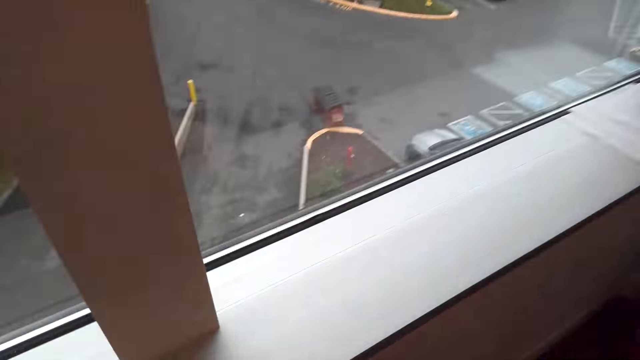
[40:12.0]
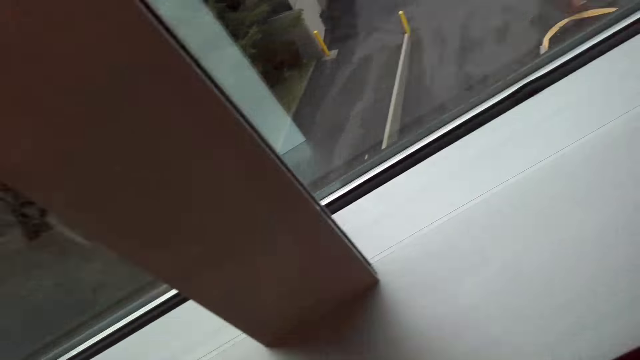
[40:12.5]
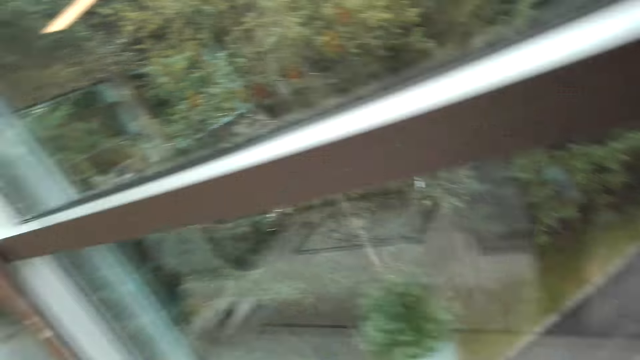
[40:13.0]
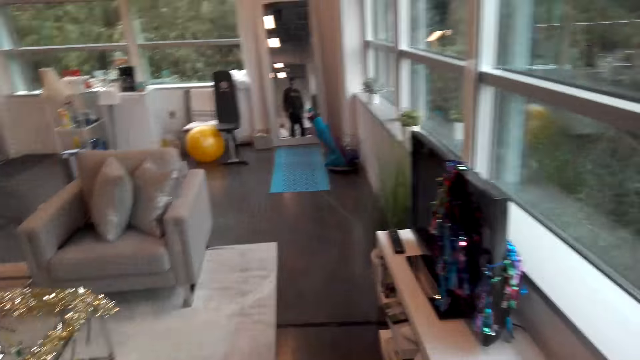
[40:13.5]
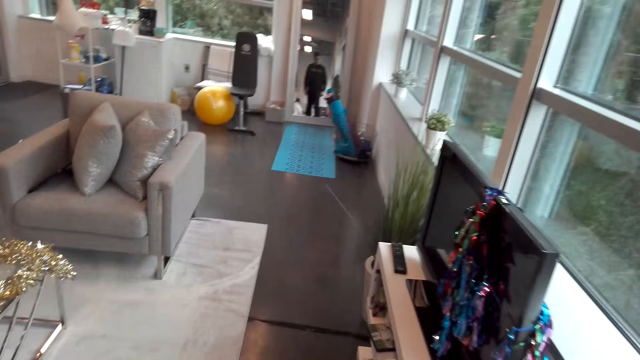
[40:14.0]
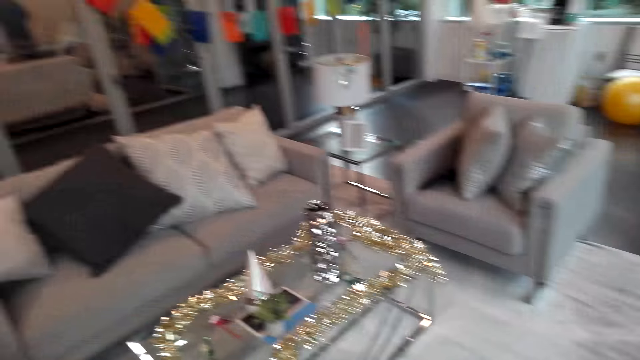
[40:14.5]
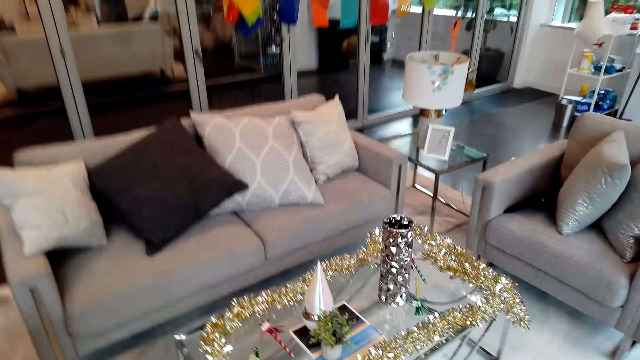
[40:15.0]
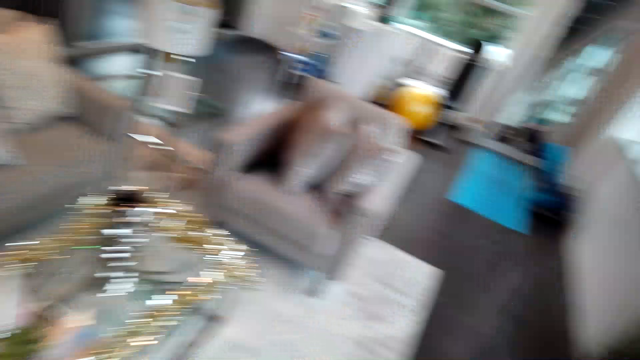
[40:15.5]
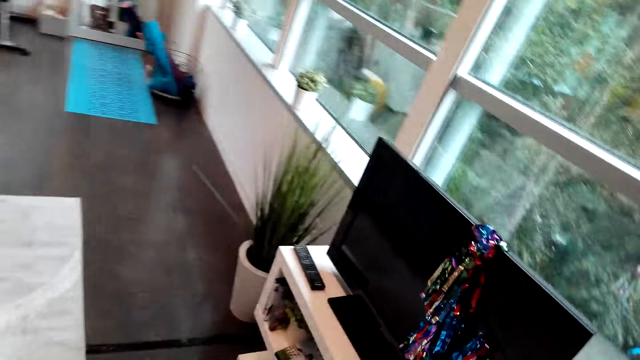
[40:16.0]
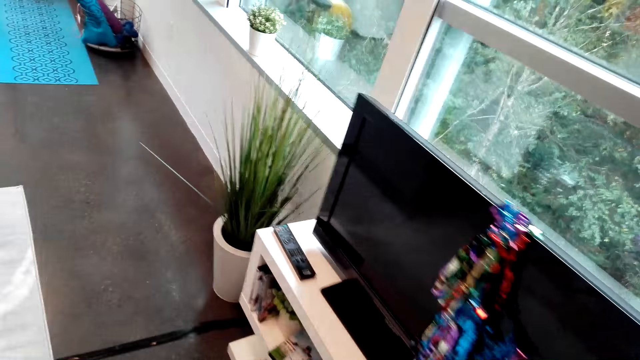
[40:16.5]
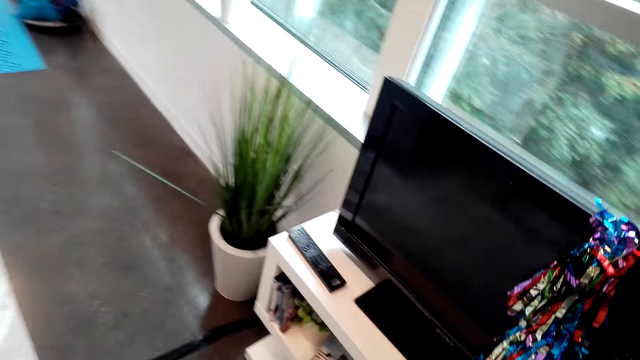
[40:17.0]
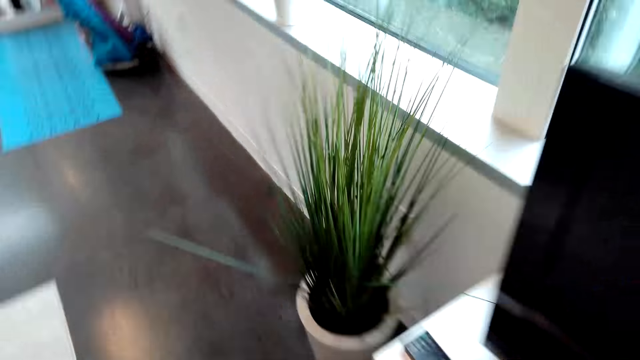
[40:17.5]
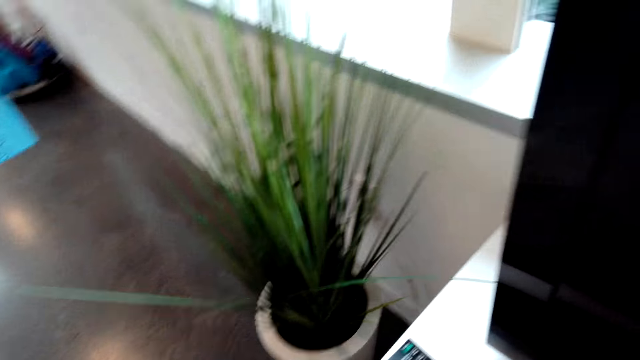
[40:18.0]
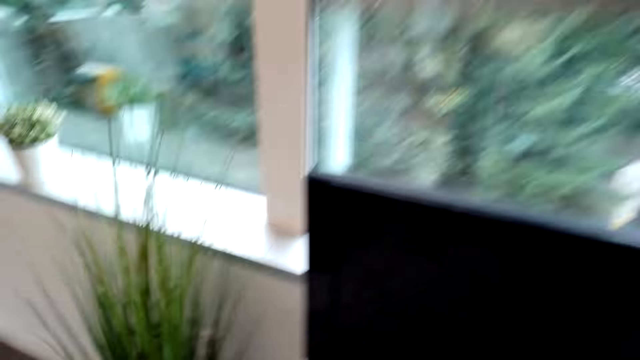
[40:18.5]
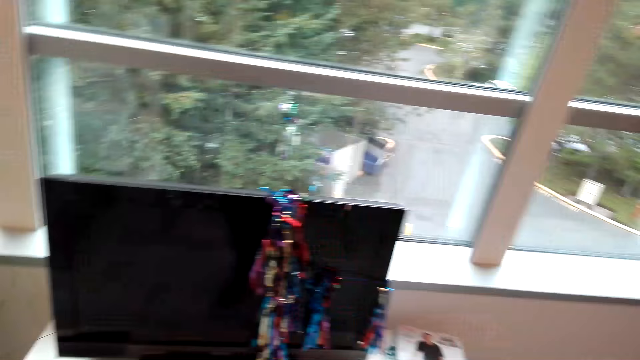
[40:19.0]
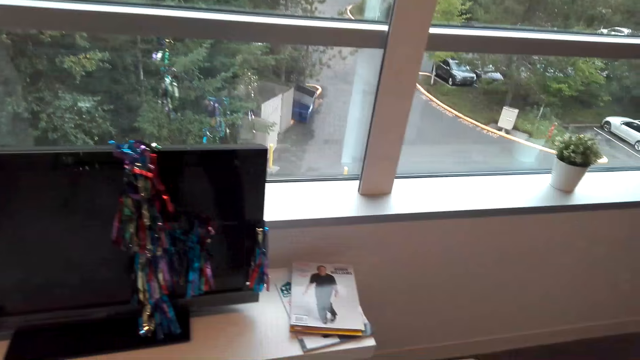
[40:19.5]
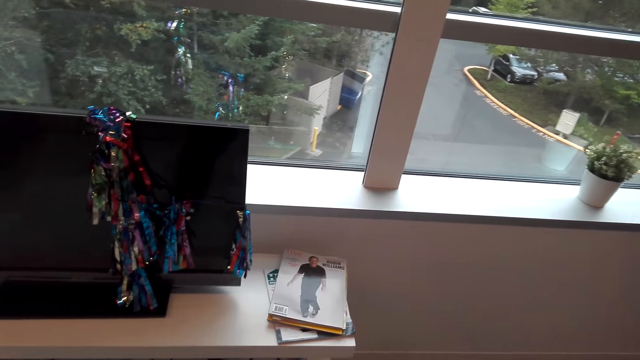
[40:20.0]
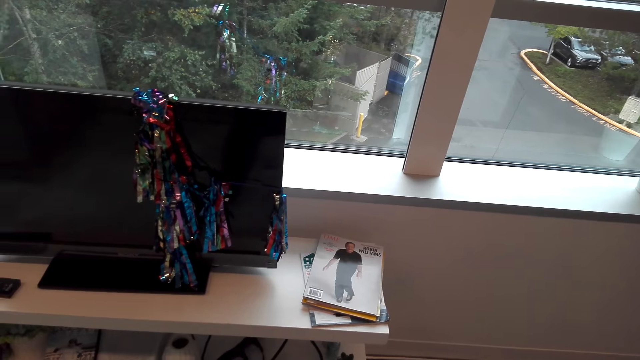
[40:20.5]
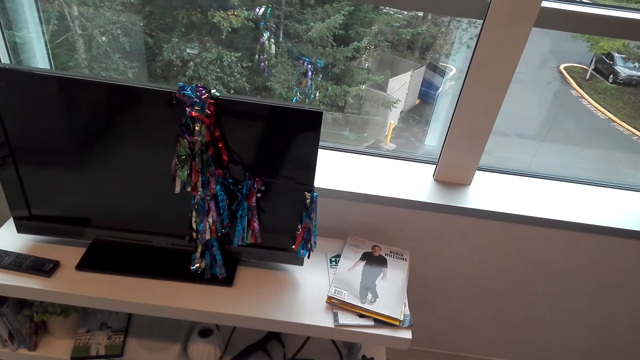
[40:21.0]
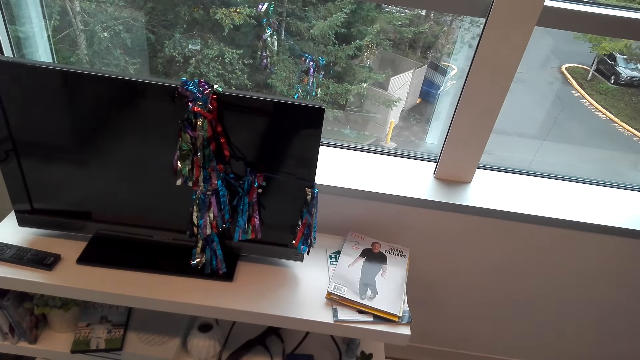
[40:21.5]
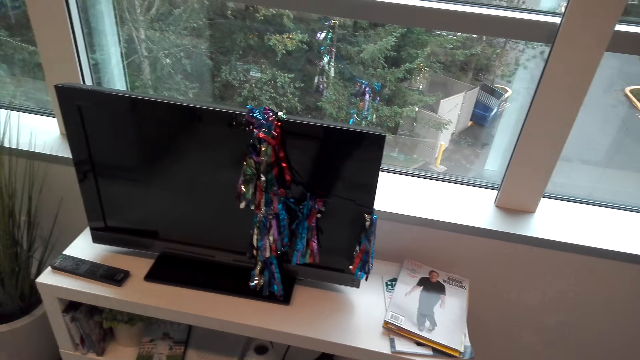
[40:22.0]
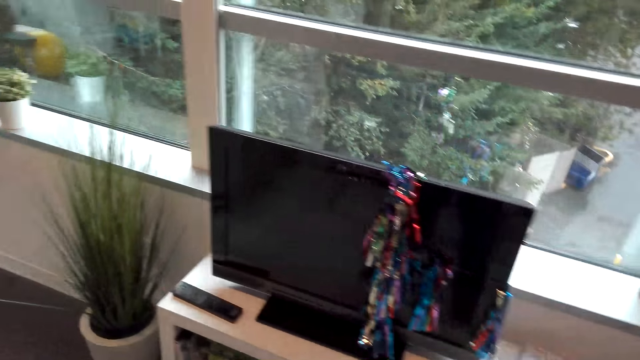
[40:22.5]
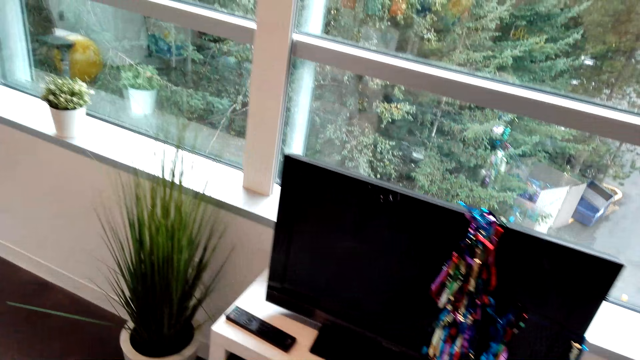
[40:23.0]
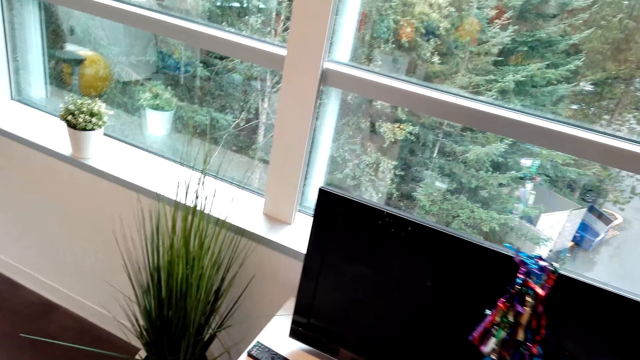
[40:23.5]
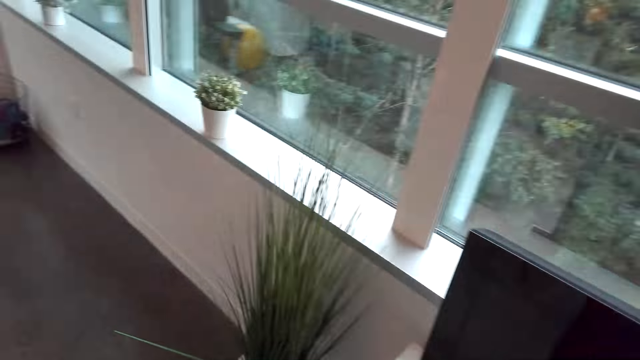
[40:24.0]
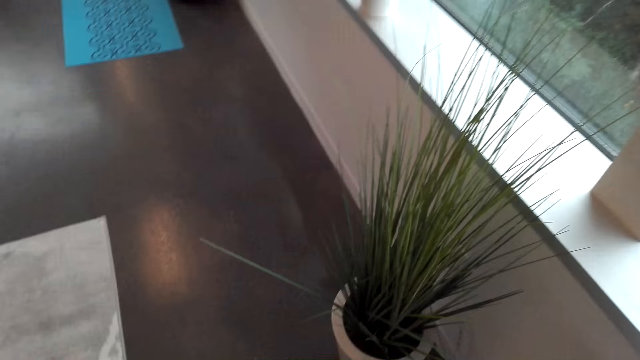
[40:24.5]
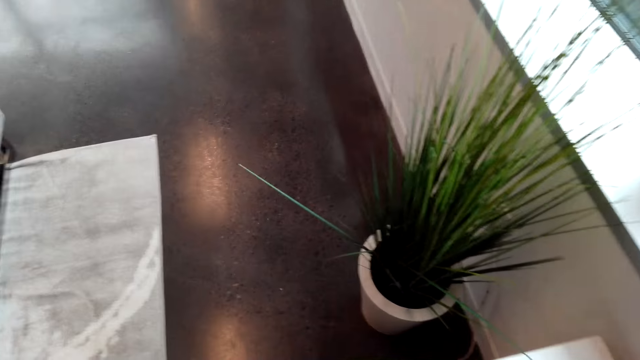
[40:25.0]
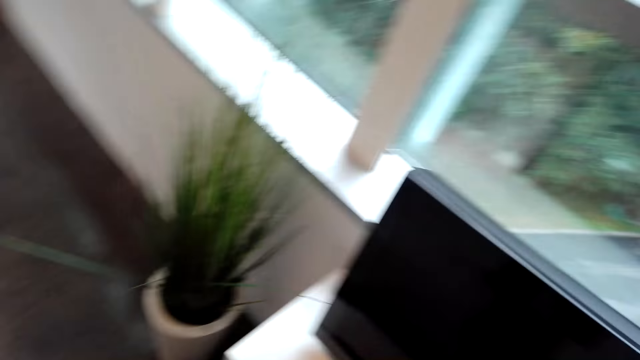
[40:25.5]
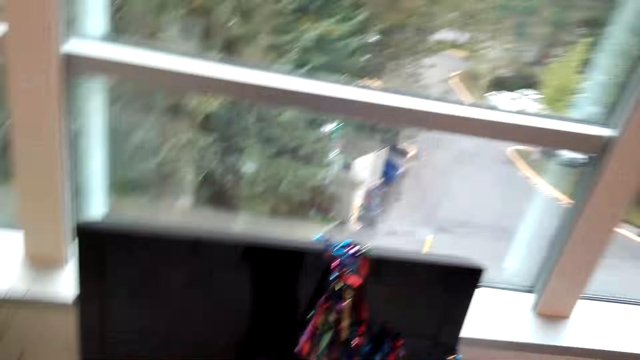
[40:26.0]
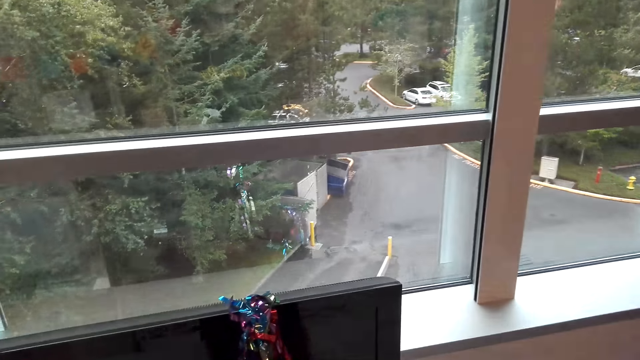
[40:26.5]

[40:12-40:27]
The camera wearer looks around. They move around. They stare around.

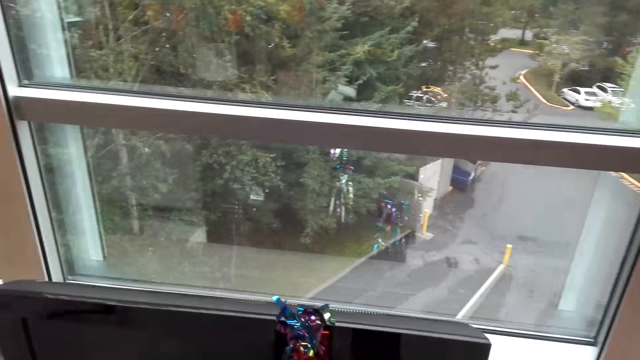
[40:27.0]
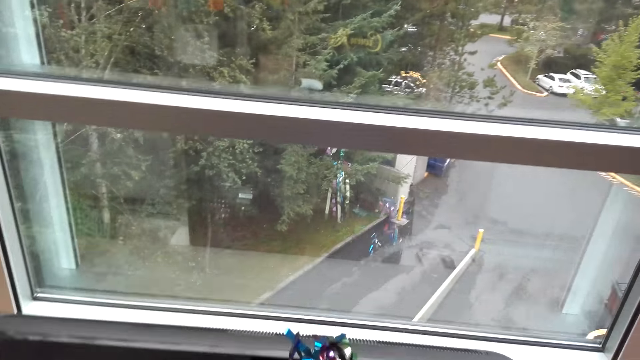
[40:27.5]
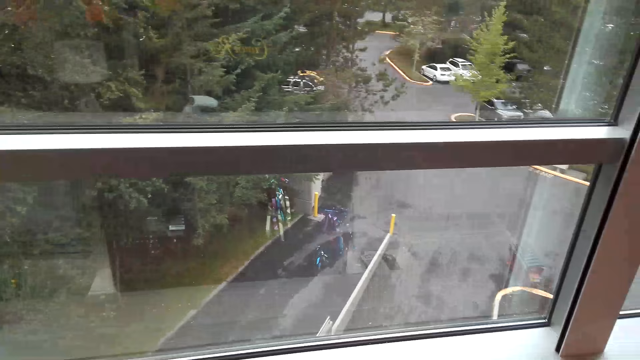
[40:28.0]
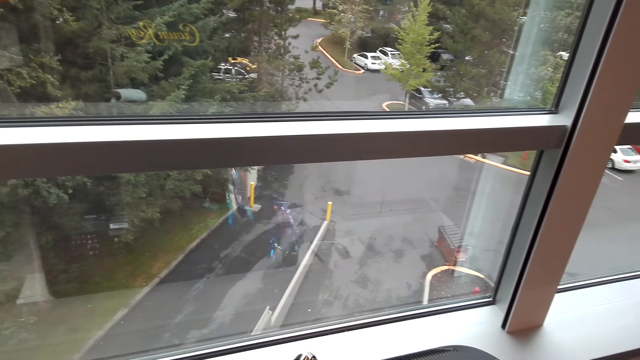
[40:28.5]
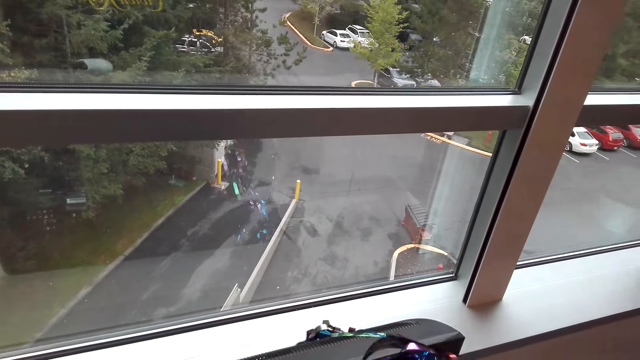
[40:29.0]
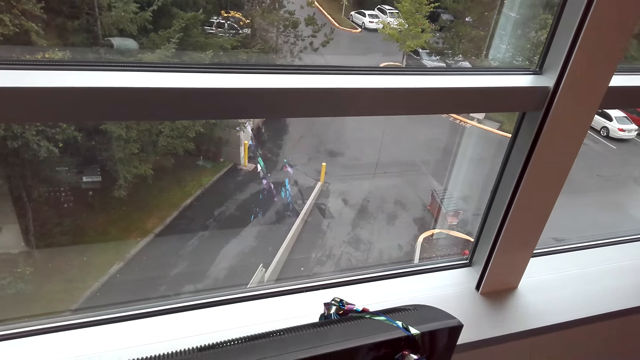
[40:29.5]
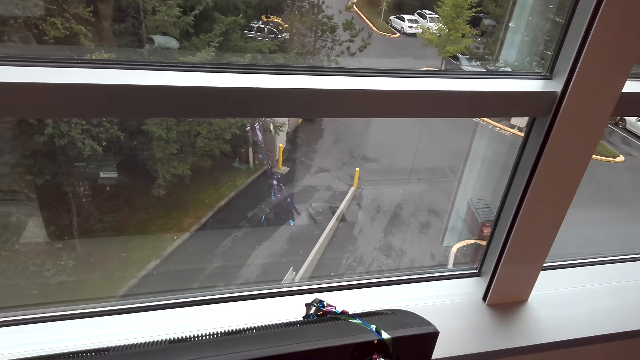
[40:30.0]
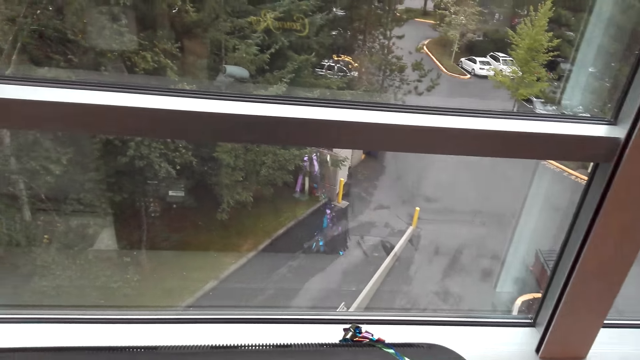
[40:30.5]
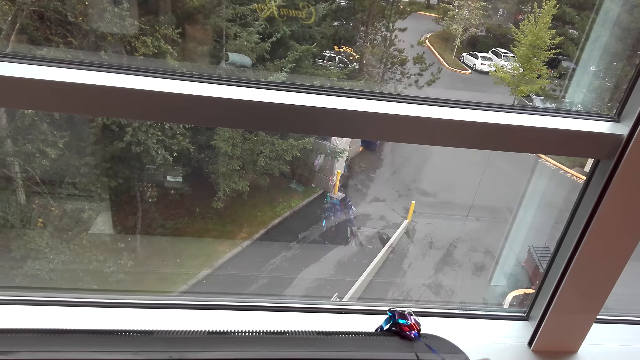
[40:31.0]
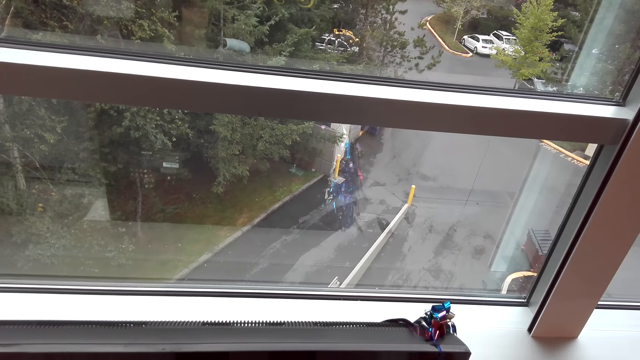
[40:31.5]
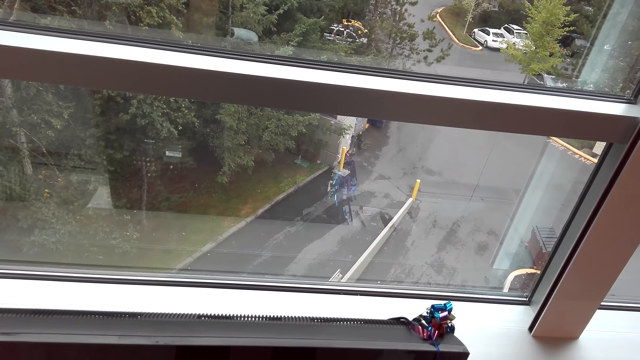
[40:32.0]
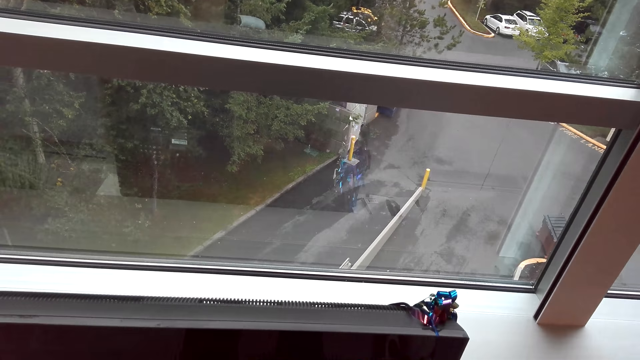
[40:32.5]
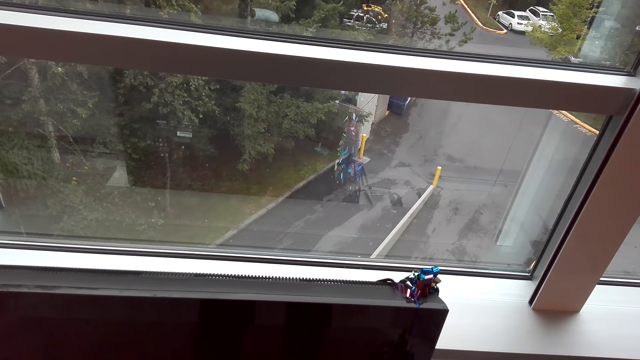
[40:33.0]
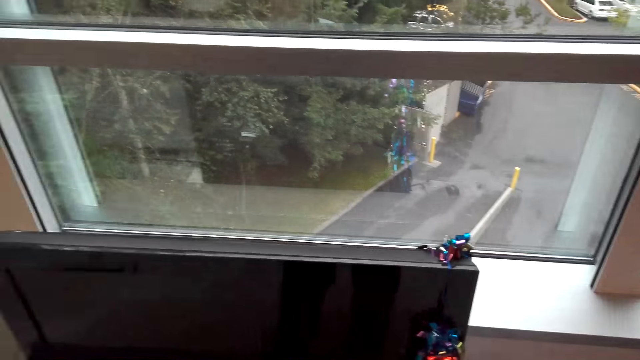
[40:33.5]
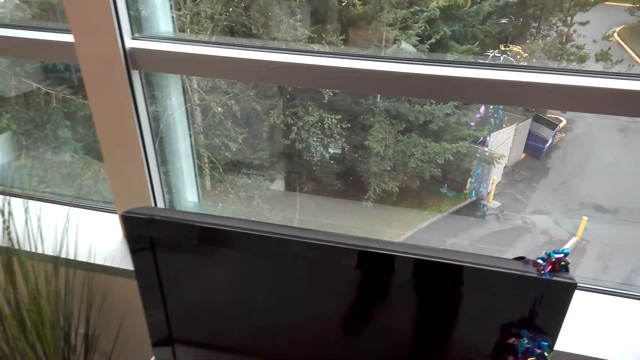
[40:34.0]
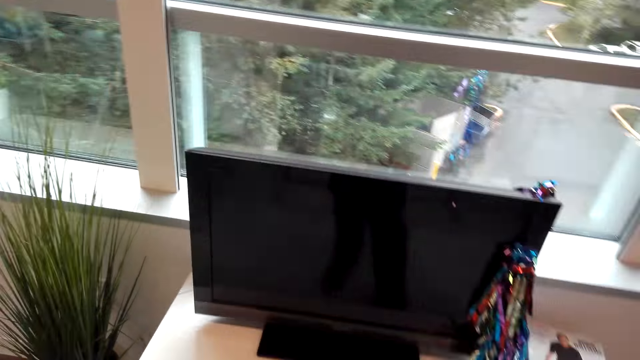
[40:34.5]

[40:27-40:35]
The camera wearer moves the flower on the television. They stare around.
